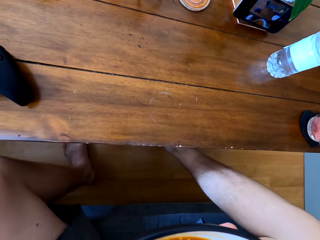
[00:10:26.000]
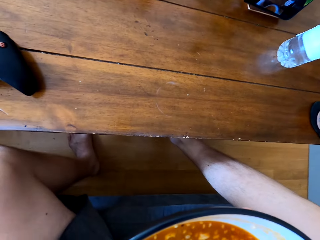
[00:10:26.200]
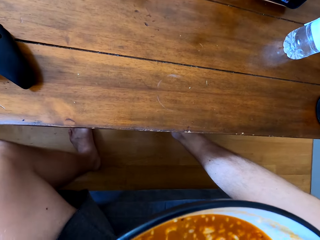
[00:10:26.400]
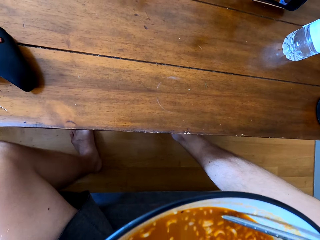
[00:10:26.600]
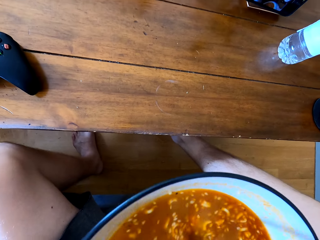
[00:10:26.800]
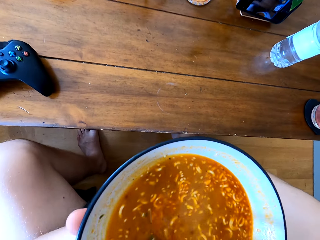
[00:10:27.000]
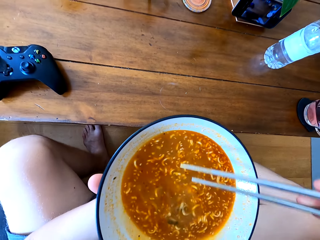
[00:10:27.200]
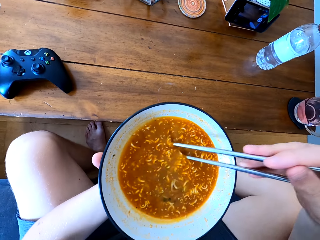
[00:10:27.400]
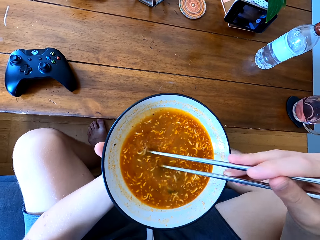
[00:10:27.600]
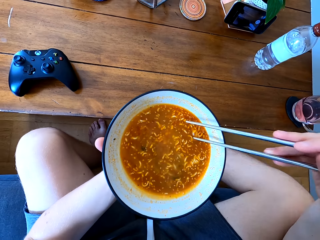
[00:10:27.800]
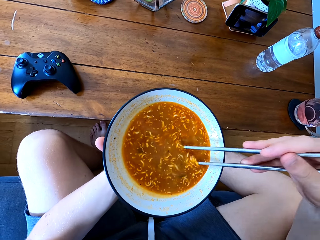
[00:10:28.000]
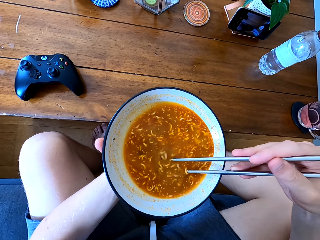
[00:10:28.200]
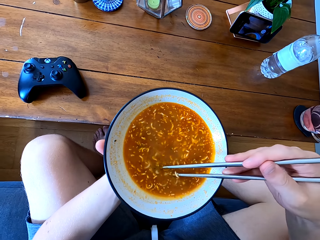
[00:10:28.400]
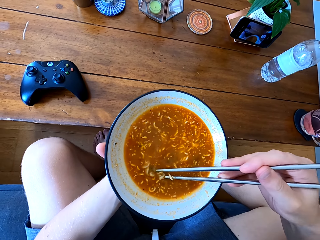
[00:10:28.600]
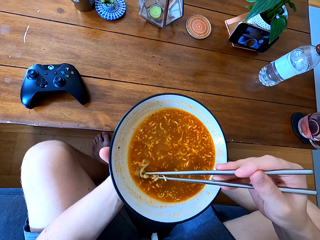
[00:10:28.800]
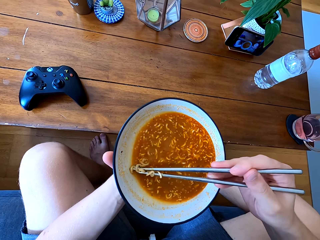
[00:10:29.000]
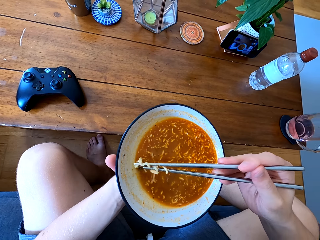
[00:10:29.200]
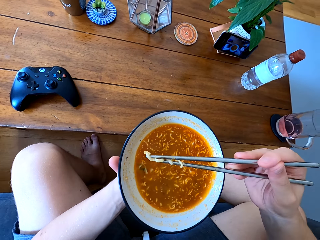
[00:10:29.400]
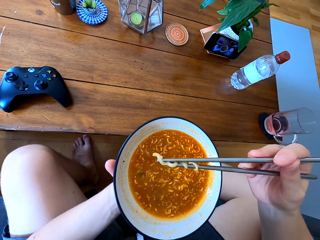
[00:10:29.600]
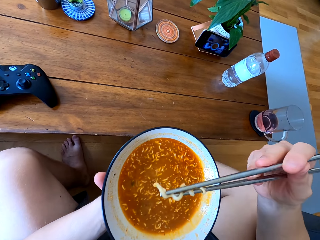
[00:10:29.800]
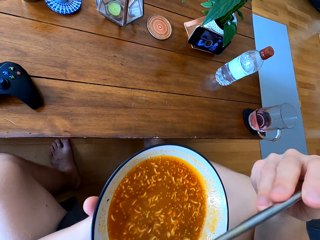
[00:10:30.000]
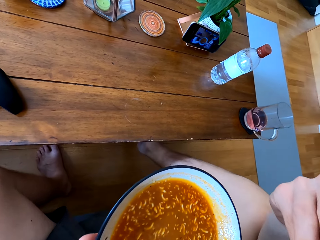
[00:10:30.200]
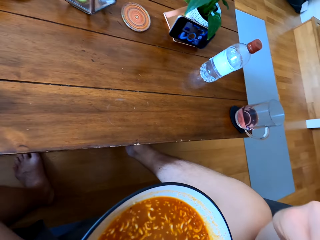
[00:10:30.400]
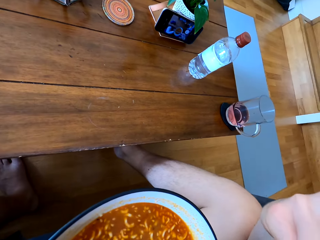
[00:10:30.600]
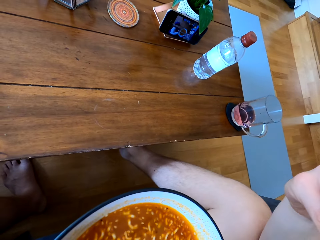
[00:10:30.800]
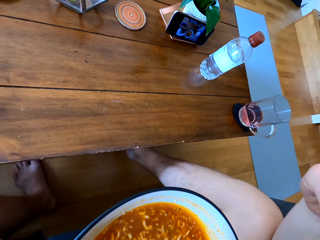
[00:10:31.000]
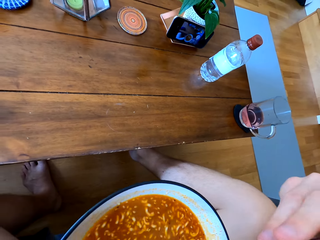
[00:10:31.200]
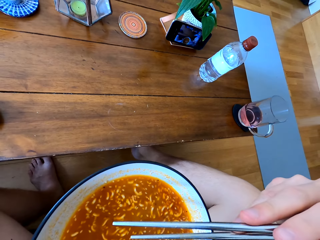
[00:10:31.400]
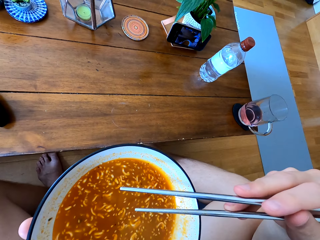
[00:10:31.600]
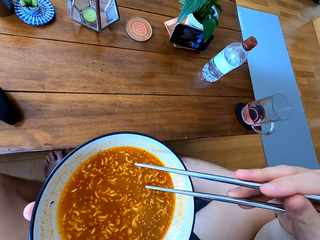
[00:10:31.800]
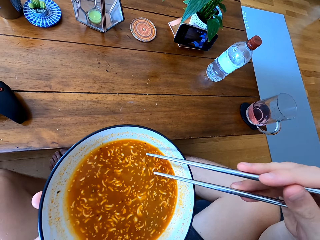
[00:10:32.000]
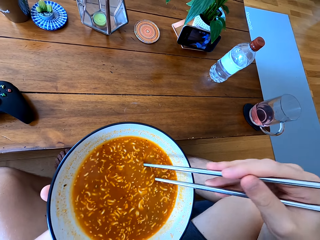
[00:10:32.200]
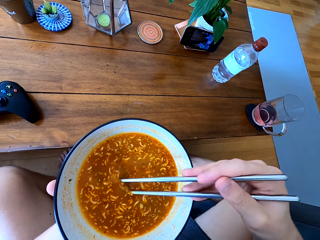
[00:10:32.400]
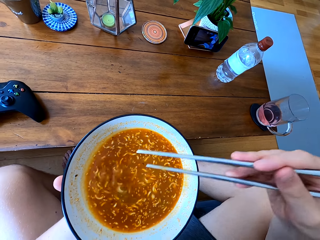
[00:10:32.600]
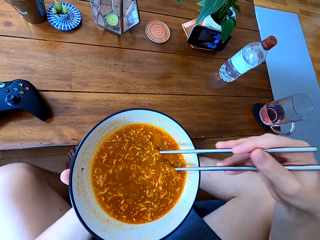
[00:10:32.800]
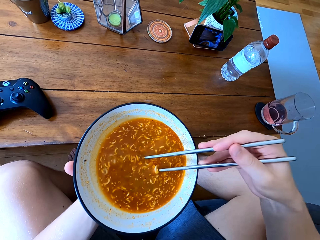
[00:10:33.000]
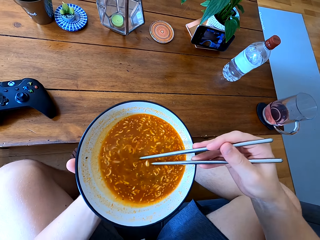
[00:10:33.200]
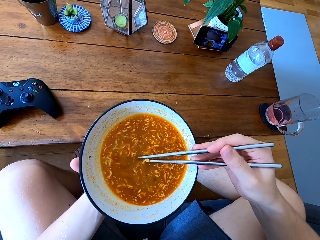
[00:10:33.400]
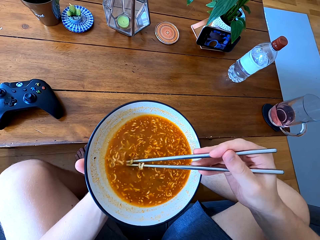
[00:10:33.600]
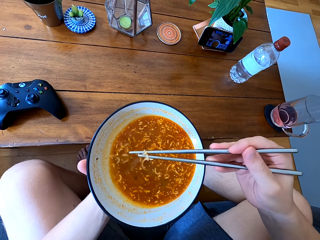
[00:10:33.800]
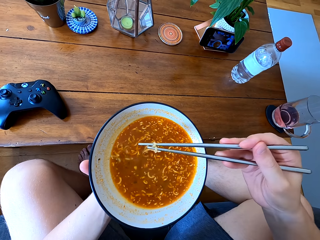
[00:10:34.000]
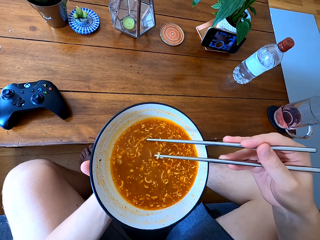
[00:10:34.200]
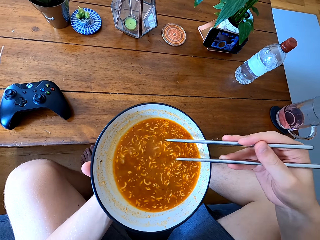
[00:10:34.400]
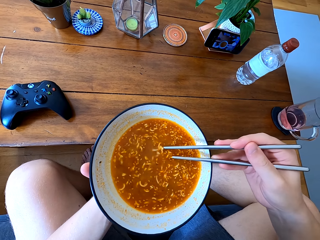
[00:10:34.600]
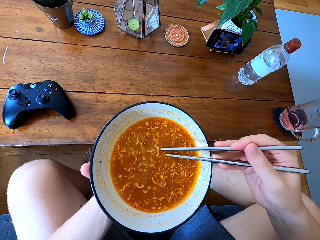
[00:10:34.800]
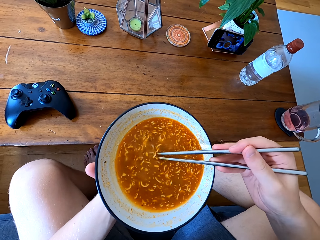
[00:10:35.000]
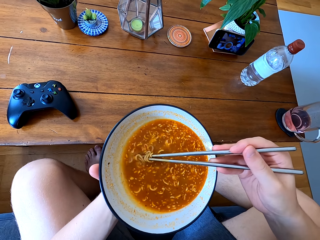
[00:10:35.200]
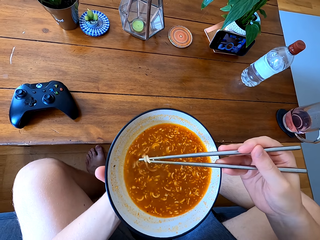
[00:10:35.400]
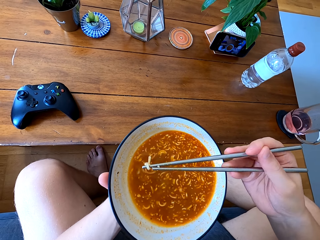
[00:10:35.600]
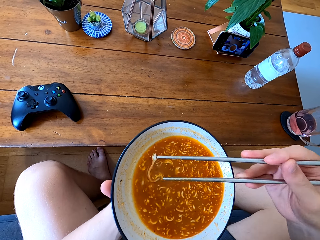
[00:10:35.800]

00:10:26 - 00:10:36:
The camera wearer stirs the noodle soup. They eat the noodles. They stir the noodle soup.

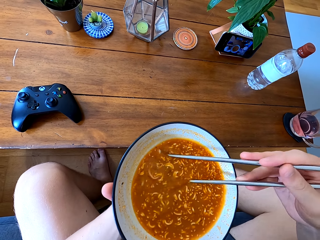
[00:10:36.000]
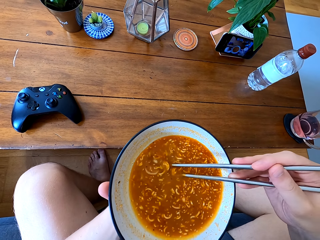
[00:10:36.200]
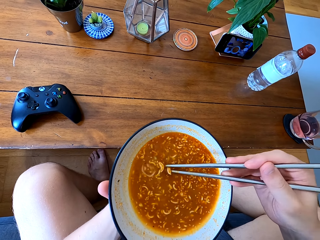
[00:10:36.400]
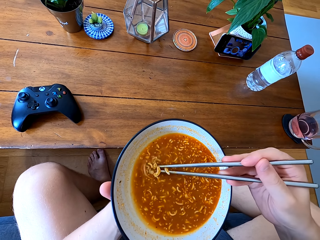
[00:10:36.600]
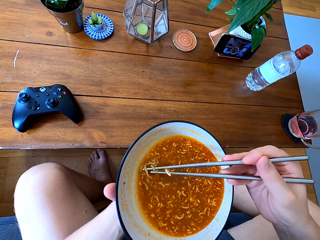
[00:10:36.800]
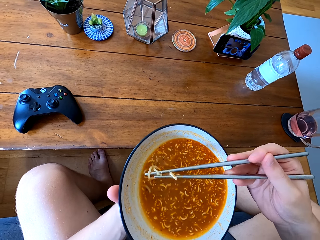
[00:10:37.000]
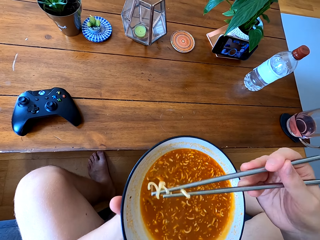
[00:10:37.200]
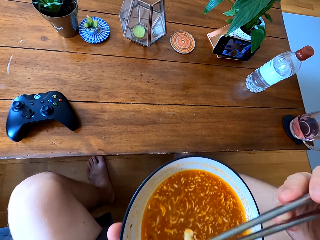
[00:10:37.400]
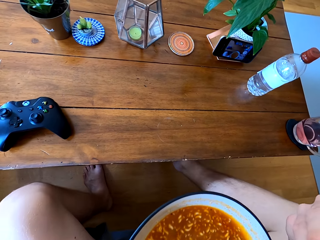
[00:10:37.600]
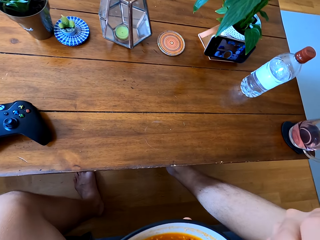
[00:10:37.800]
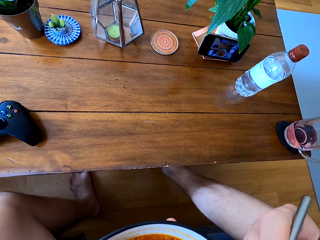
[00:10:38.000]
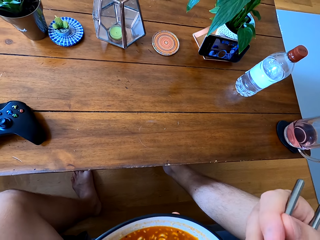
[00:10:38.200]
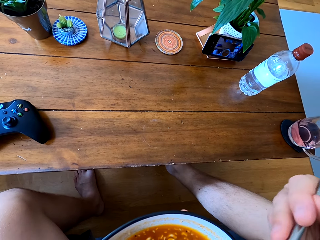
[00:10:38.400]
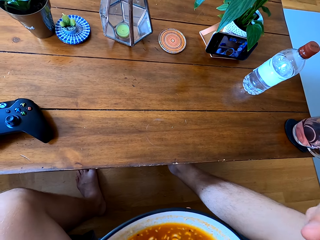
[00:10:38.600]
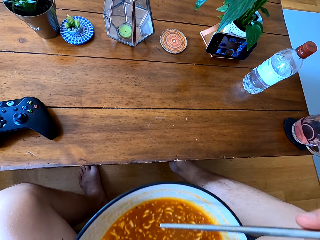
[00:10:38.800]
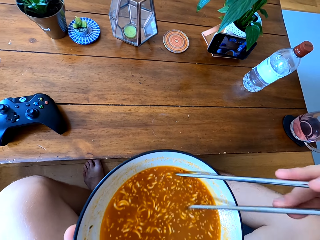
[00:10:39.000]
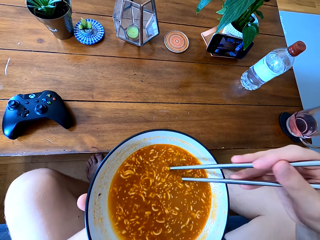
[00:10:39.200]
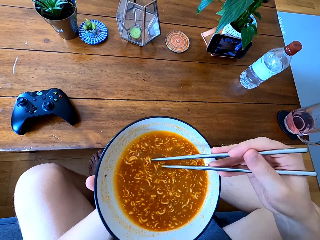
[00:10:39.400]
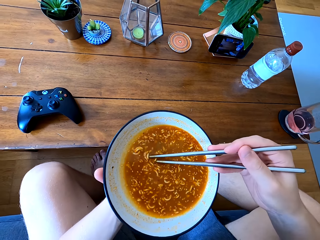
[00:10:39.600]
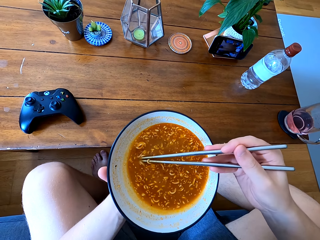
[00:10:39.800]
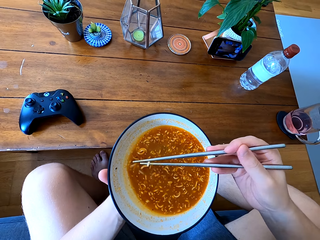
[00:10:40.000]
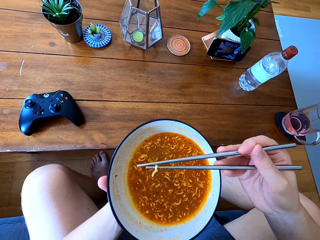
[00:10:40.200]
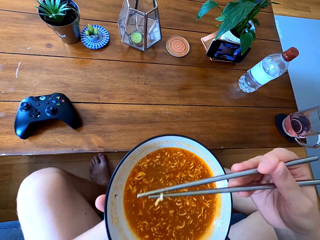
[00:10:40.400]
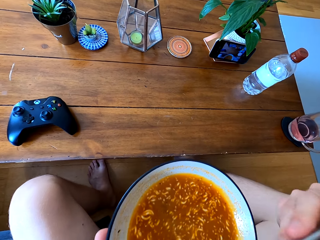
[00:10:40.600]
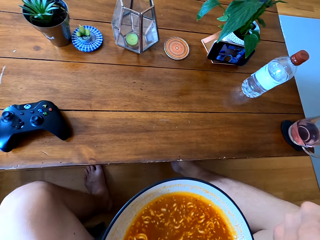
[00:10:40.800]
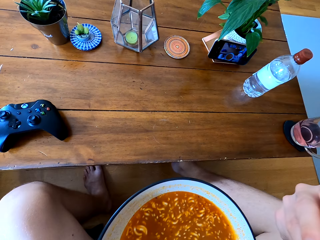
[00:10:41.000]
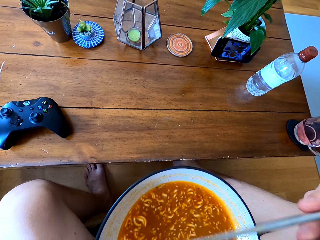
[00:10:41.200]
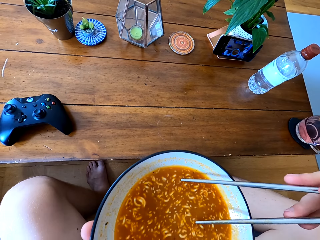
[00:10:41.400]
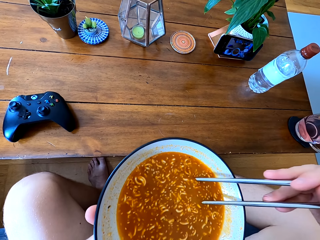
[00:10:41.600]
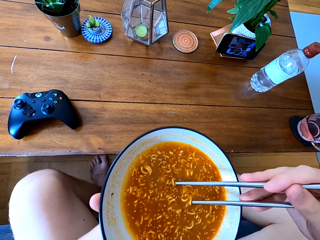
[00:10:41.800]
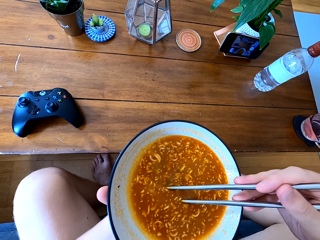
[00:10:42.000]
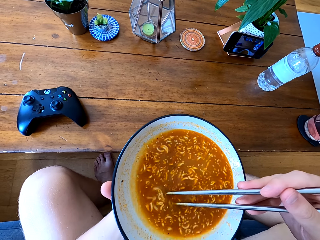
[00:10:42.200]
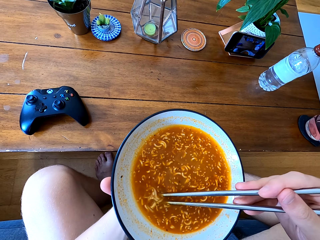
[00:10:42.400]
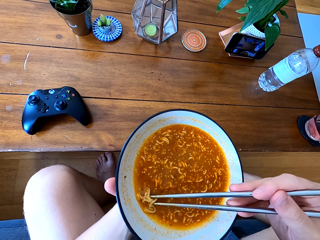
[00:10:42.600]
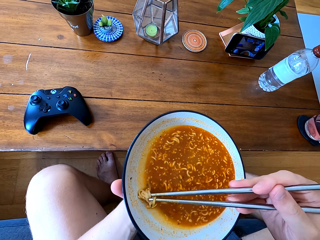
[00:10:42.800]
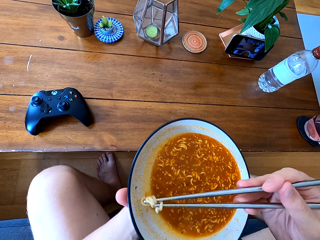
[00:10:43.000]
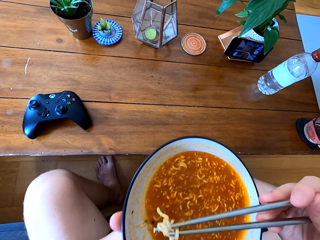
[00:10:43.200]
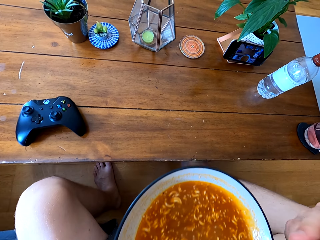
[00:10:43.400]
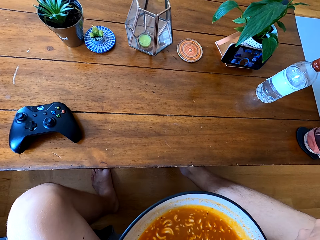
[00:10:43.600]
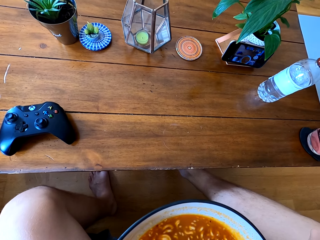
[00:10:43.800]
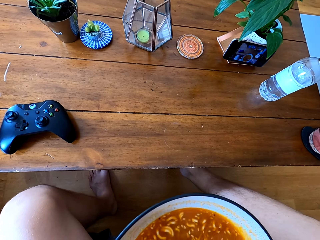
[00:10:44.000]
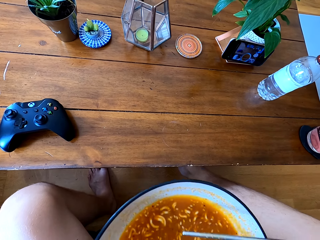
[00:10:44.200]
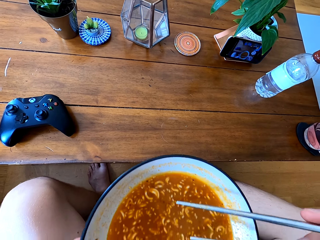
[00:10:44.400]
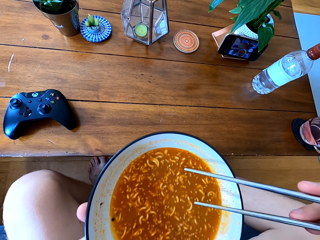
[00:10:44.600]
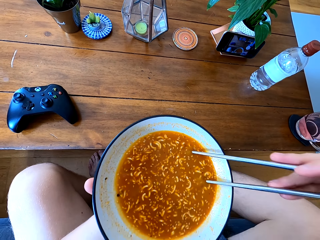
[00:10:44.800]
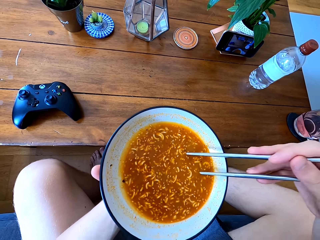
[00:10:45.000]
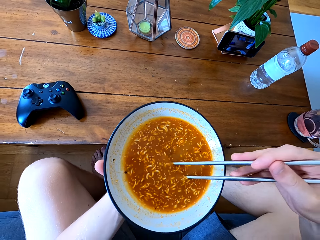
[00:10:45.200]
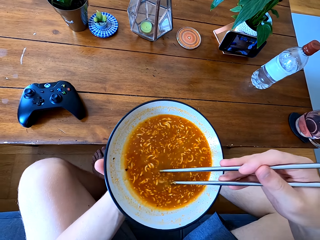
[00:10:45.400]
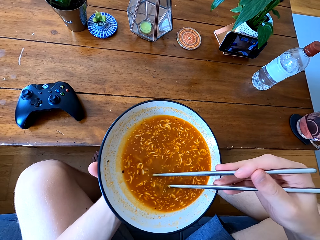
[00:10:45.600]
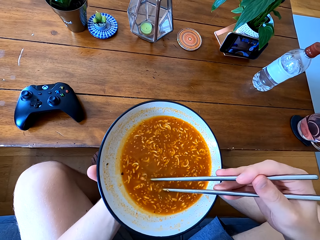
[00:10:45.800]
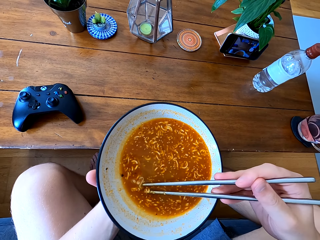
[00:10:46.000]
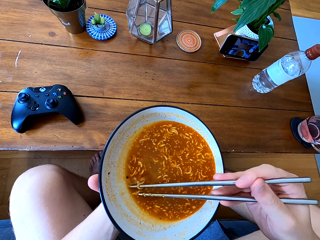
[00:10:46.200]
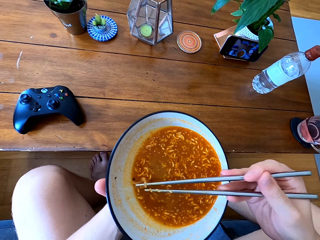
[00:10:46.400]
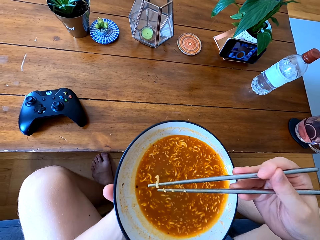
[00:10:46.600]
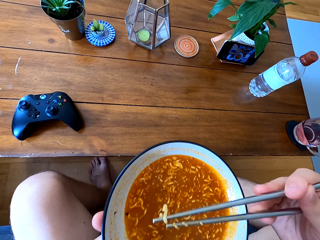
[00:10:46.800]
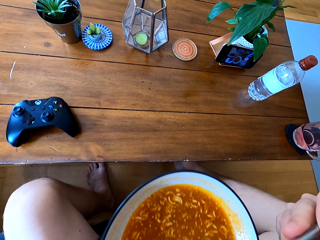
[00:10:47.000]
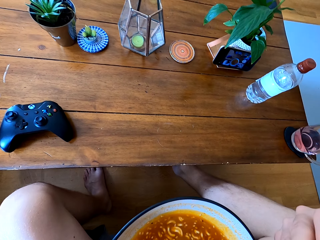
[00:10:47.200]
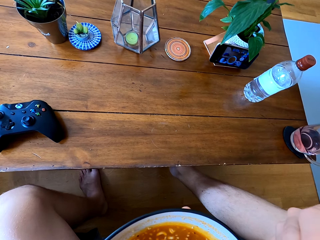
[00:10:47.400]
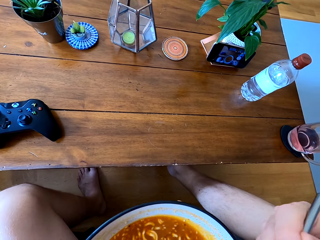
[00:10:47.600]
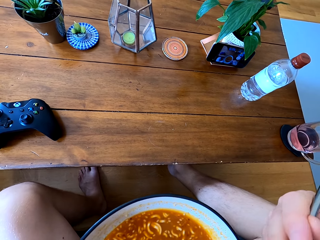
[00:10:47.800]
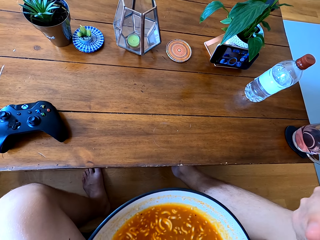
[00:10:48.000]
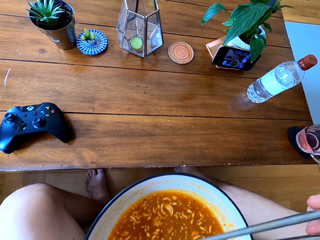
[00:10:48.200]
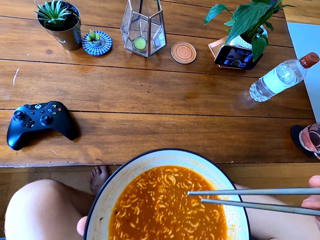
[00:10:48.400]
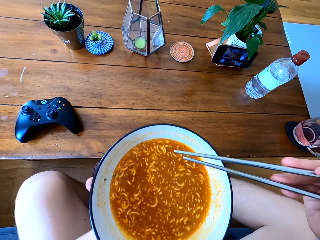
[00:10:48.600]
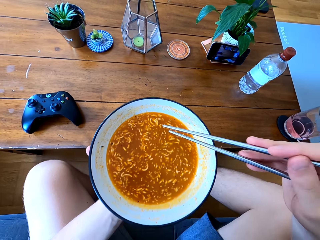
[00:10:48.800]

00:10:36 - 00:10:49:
The camera wearer eats noodles.
